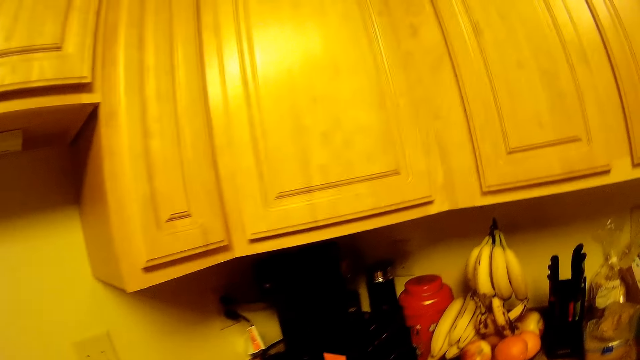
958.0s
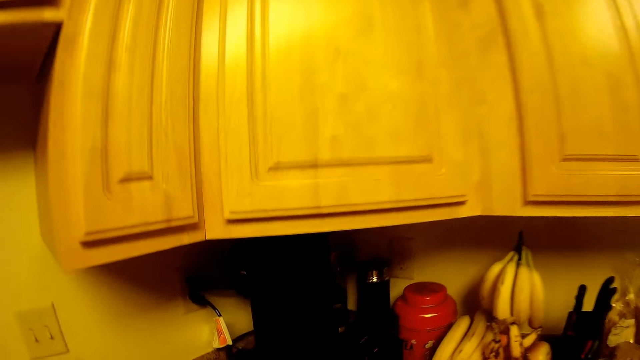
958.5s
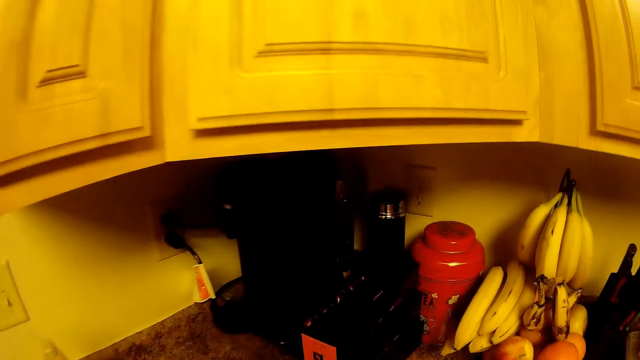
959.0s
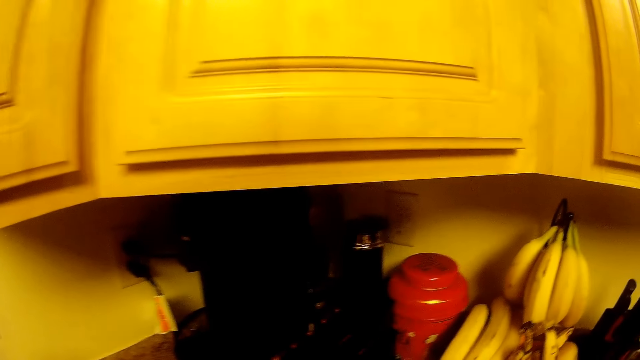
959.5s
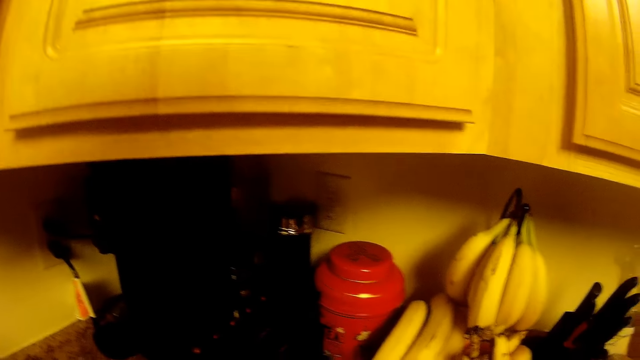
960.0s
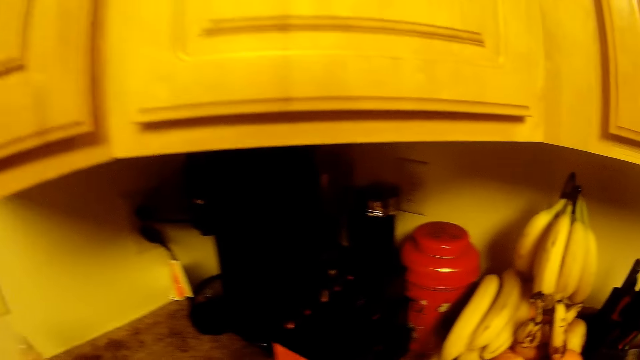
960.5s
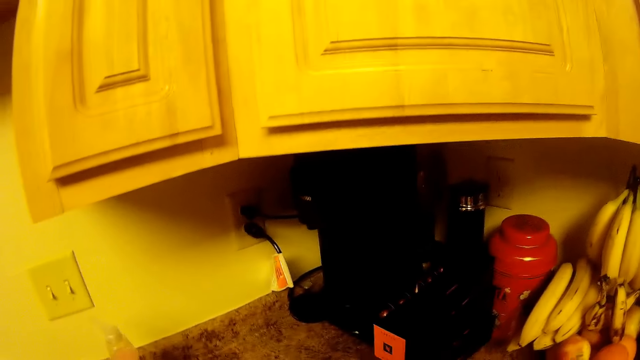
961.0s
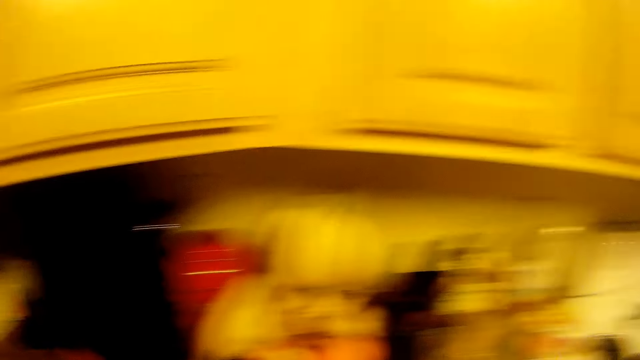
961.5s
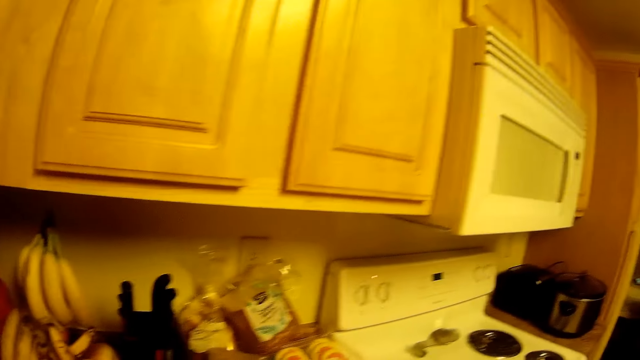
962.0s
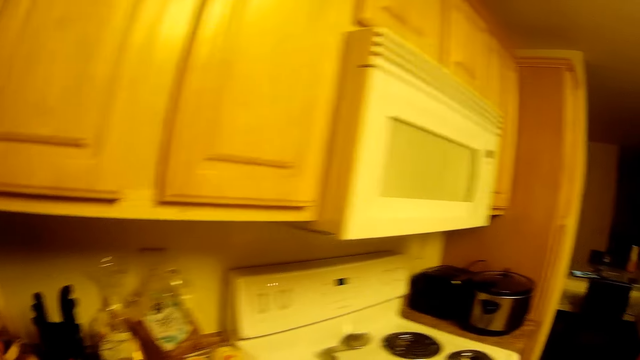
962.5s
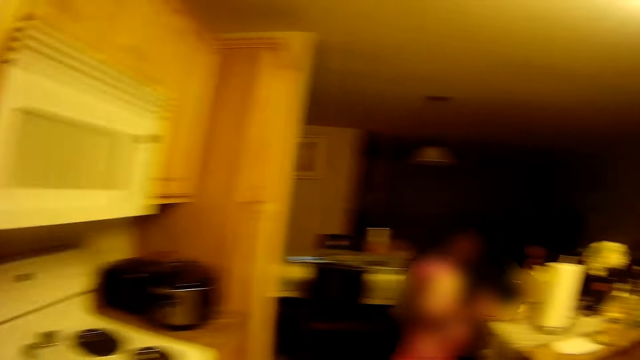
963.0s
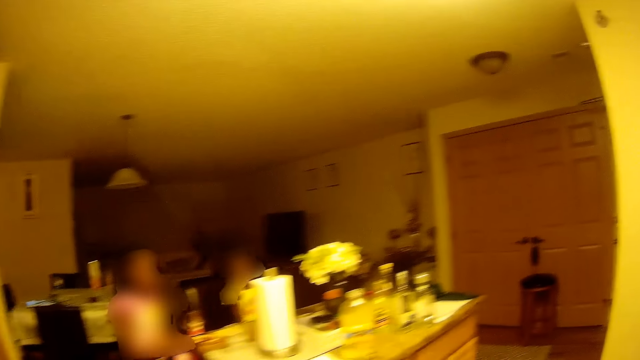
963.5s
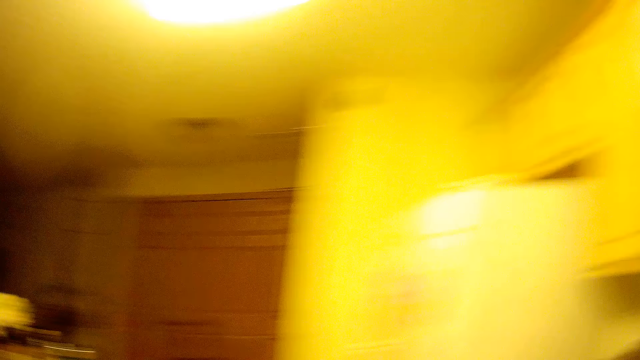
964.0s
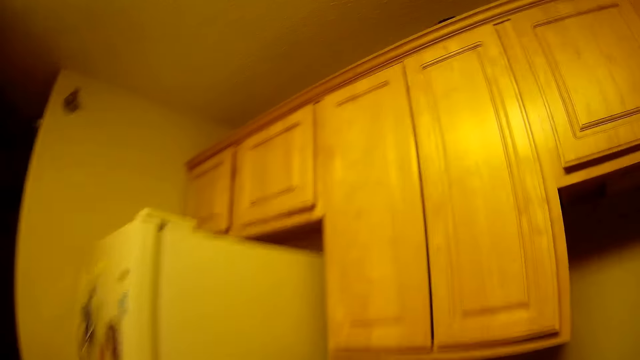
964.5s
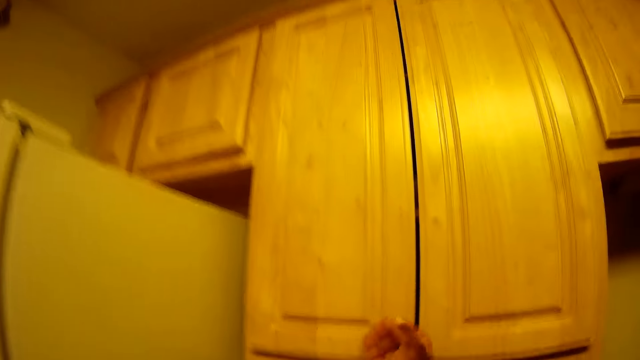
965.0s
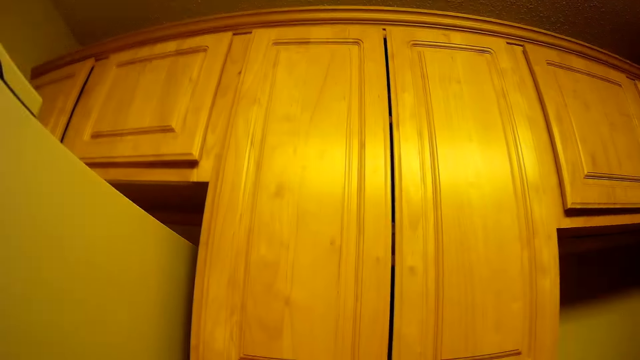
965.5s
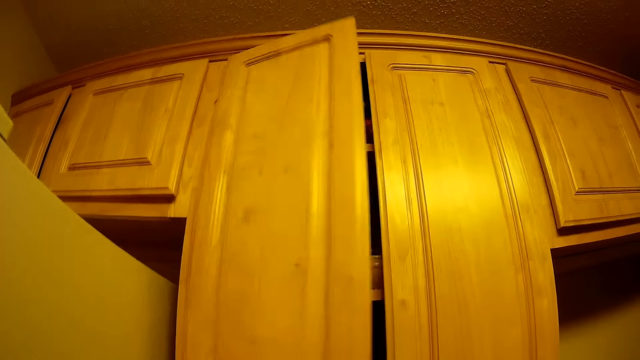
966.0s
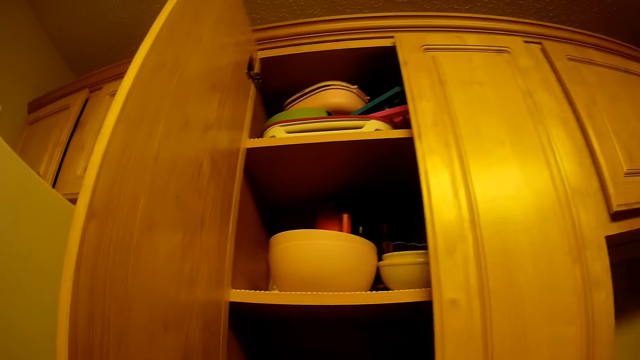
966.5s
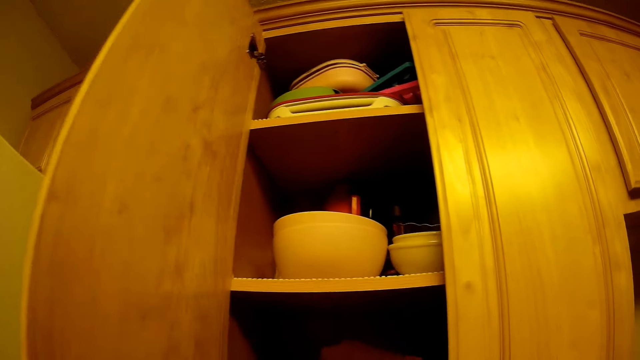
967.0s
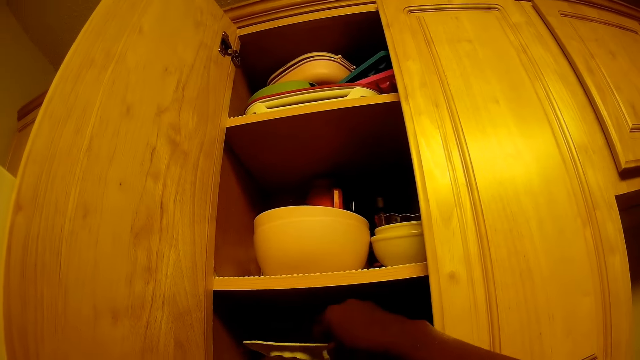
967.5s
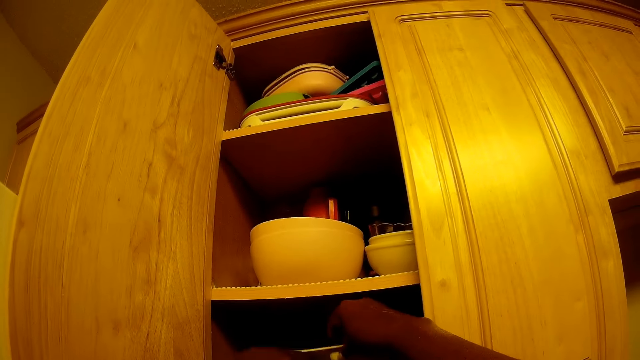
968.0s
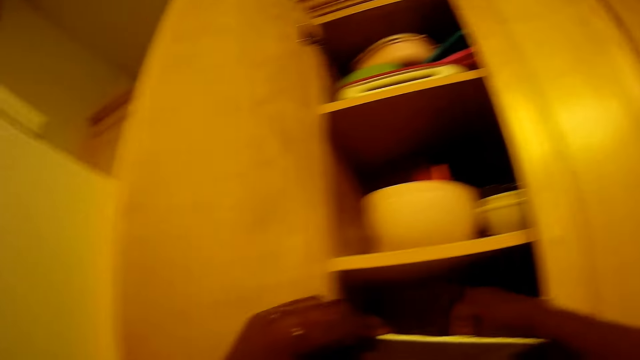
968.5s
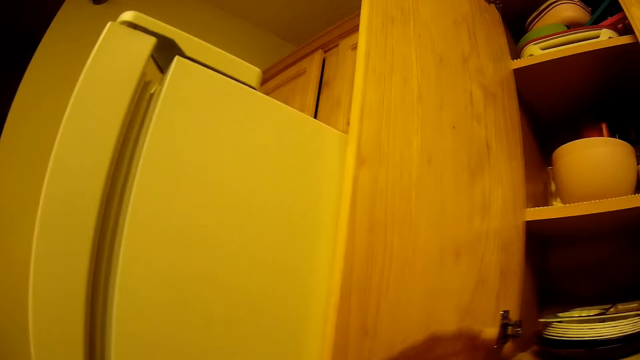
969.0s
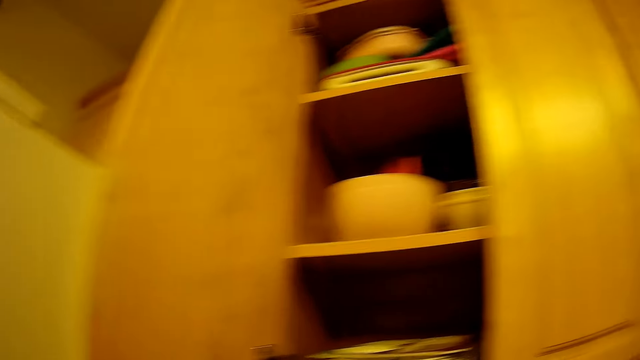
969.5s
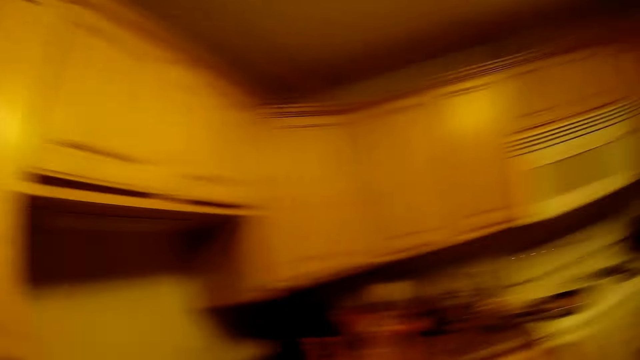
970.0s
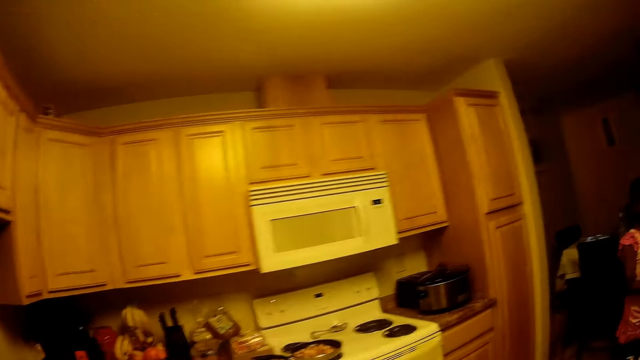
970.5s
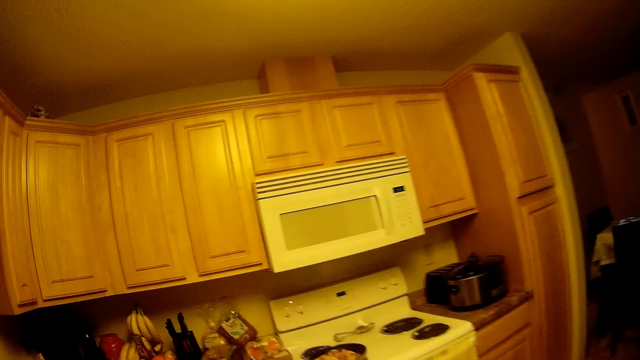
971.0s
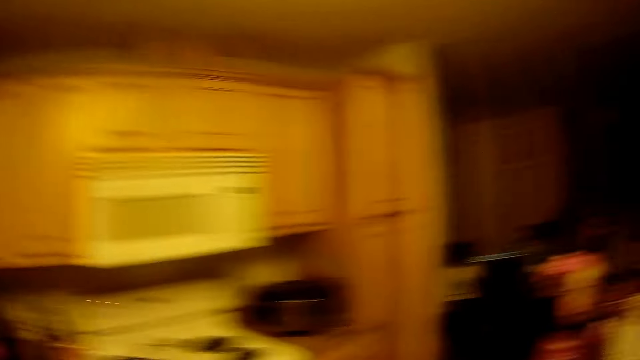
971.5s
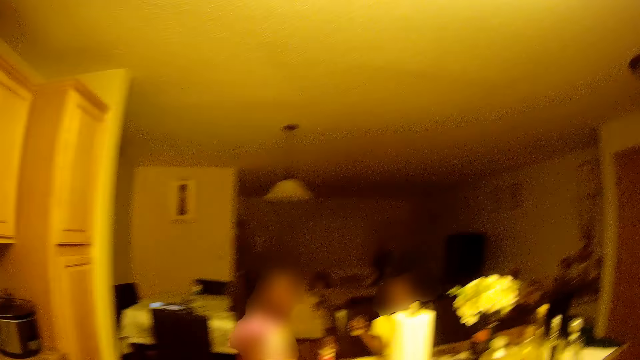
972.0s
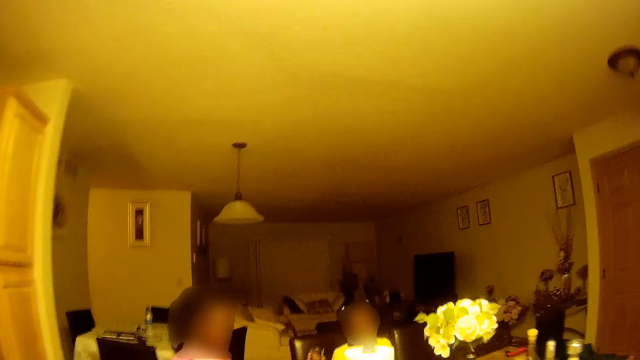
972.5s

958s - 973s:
A girl stands by the dining table. Another girl sits on the dining table. The camera wearer walks around the kitchen. She opens a cabinet with her left hand. She holds a plate in the cabinet with her right hand. She pulls a plate from the cabinet with her left hand. She looks around.

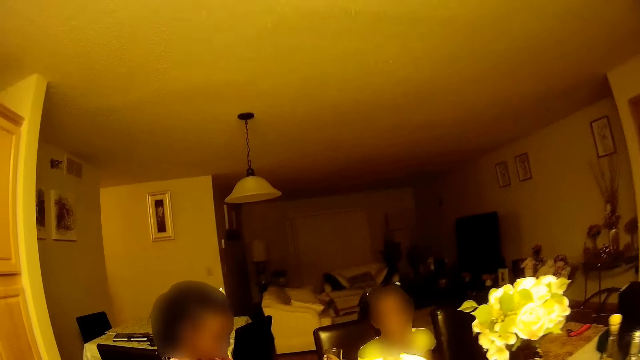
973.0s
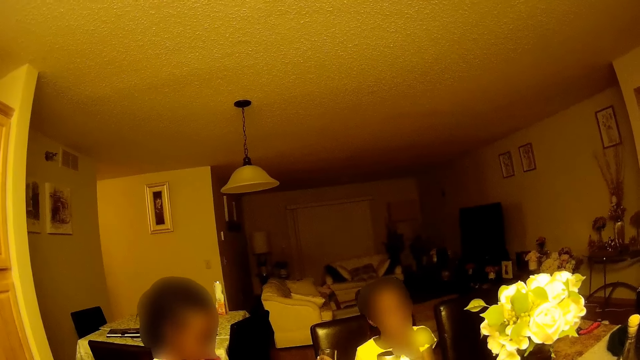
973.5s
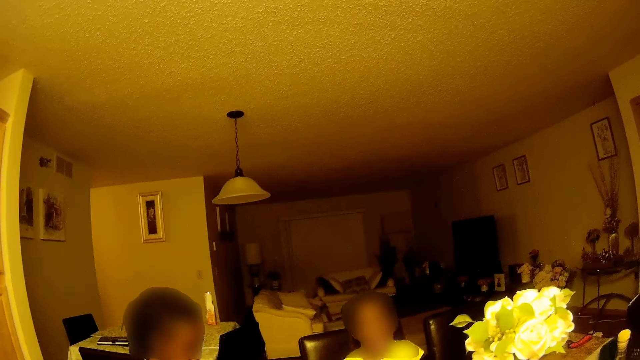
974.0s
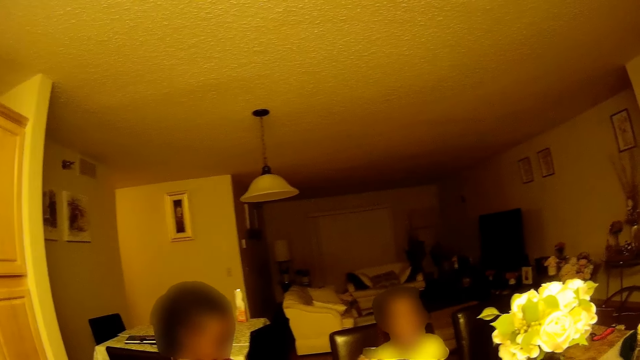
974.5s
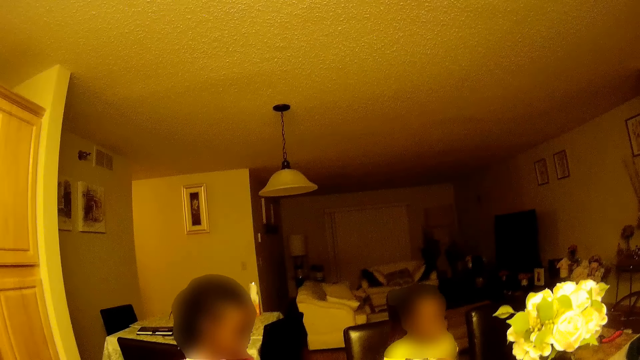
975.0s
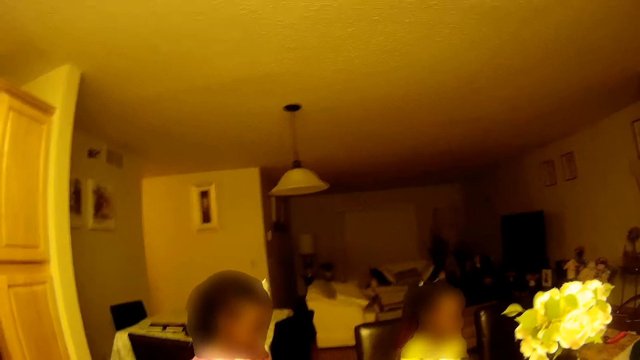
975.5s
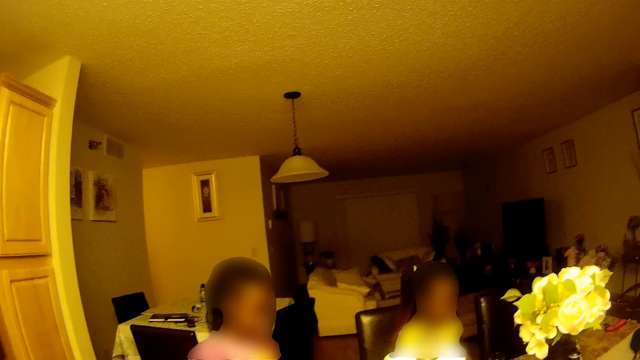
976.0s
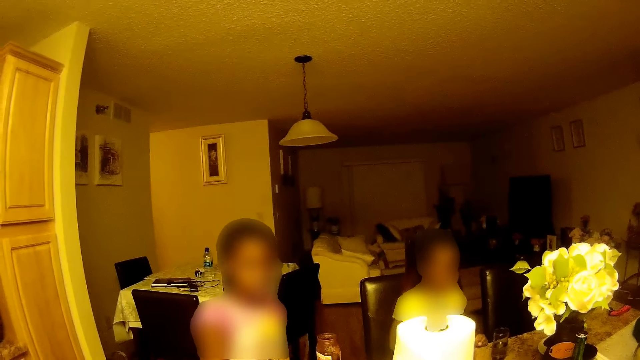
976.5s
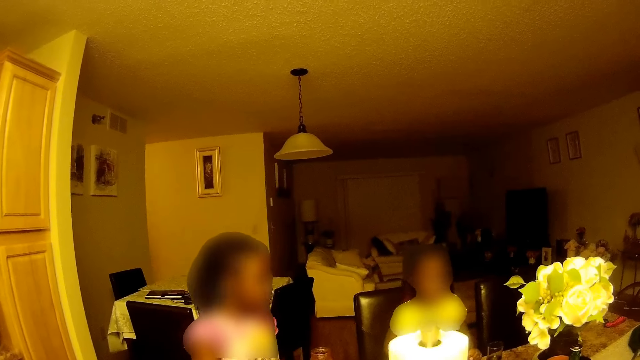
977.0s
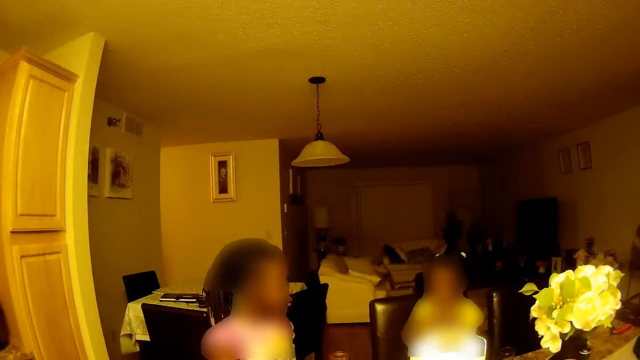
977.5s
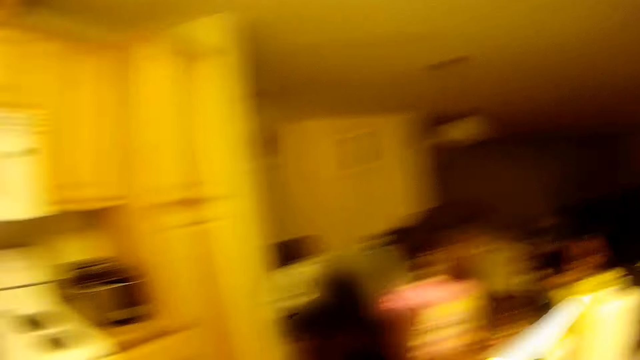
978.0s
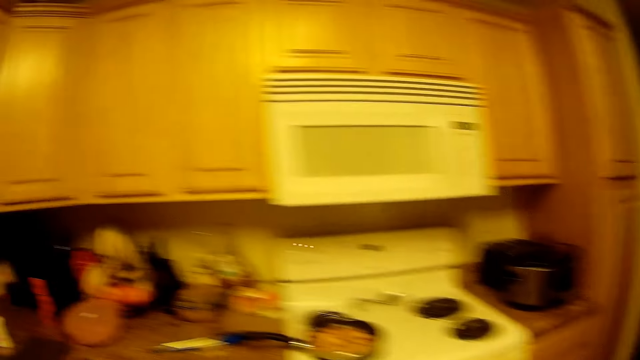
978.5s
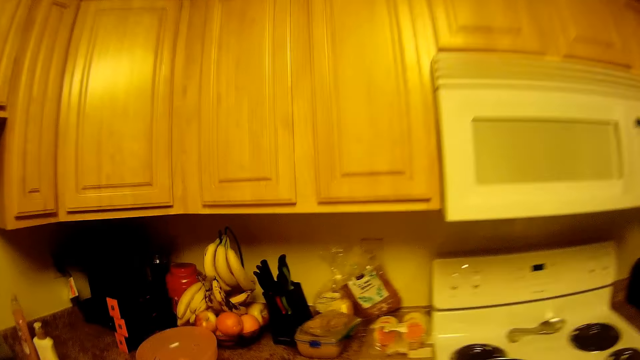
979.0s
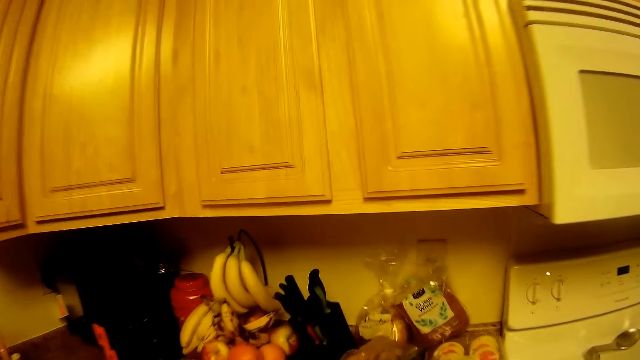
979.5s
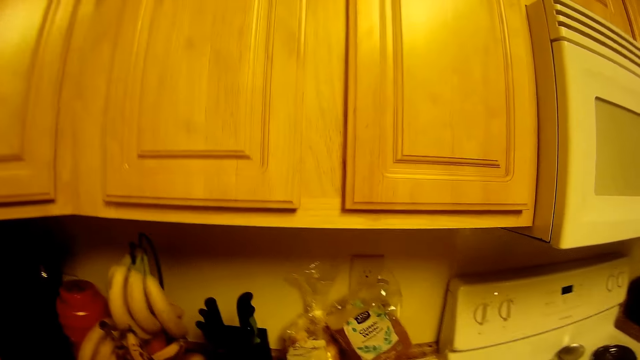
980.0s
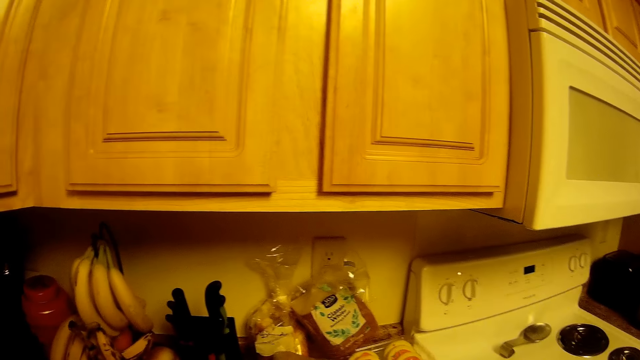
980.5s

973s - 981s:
The camera wearer converses with the girl.
